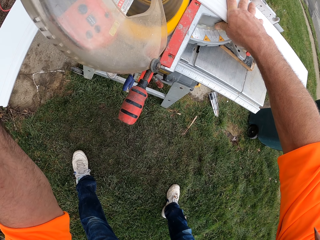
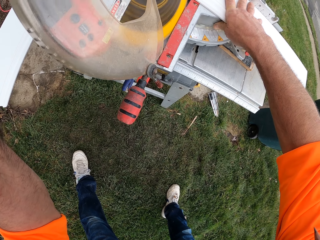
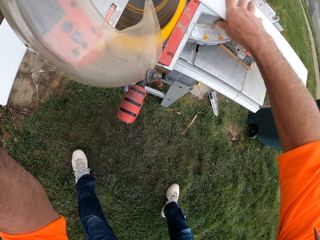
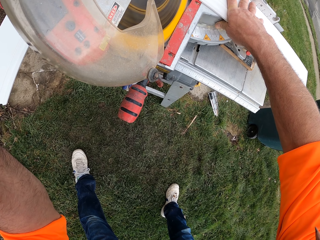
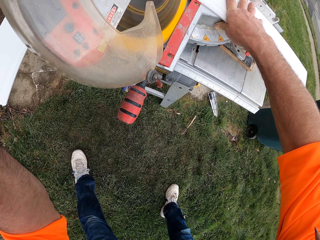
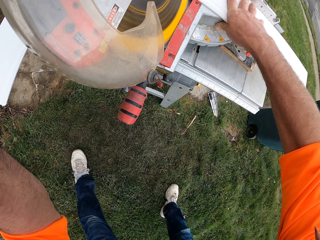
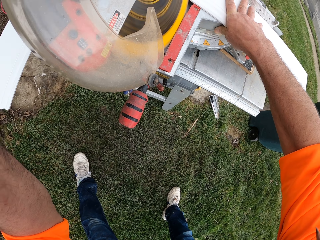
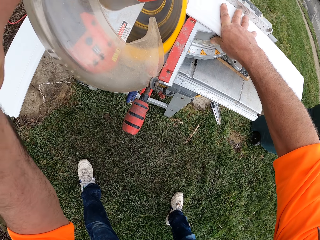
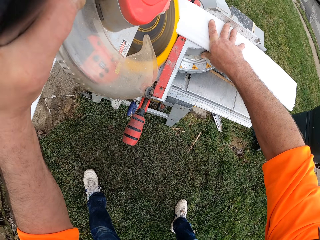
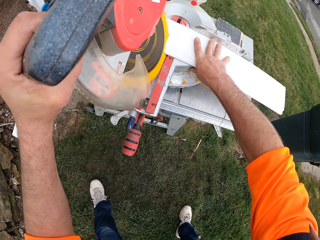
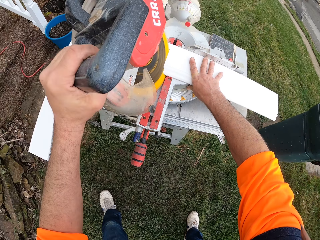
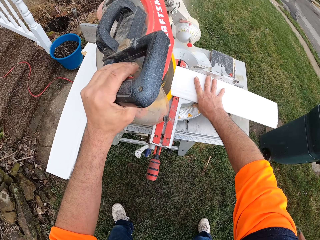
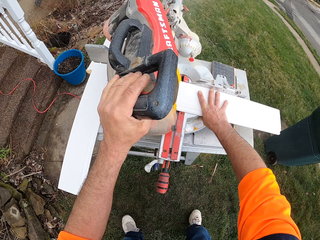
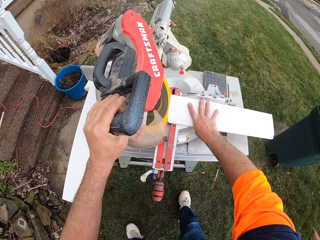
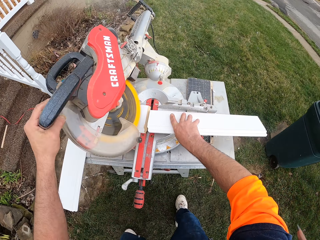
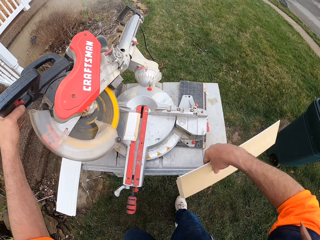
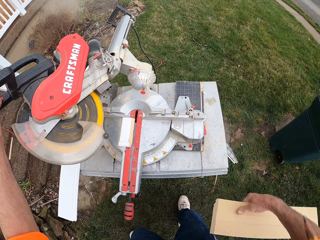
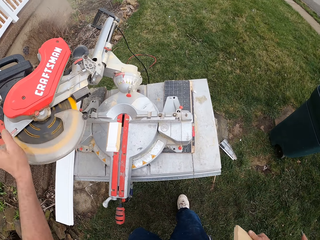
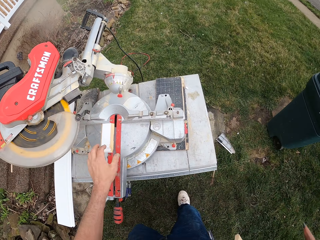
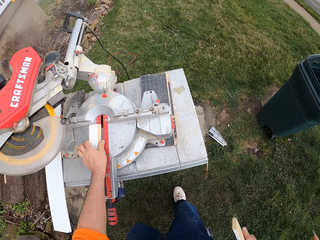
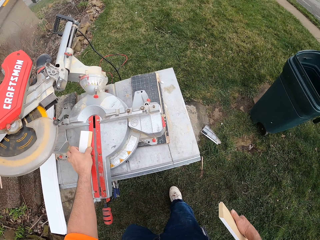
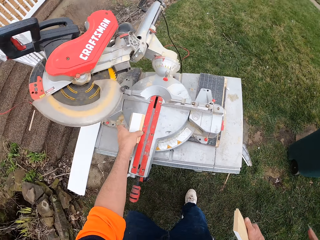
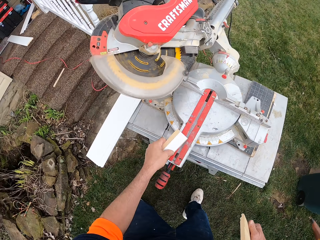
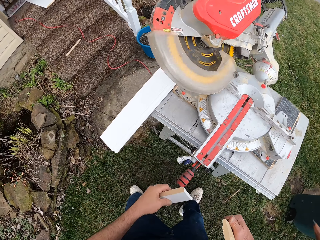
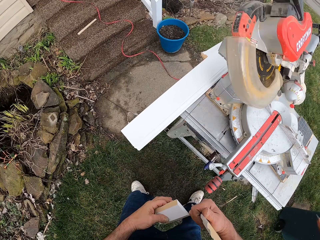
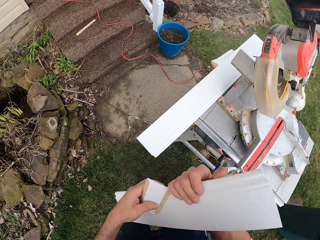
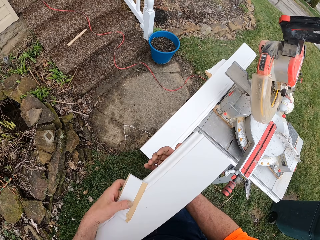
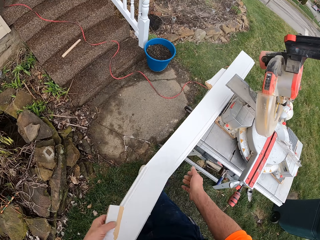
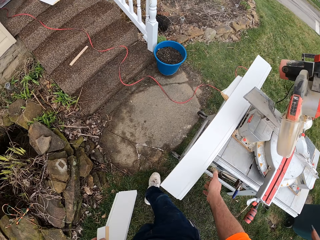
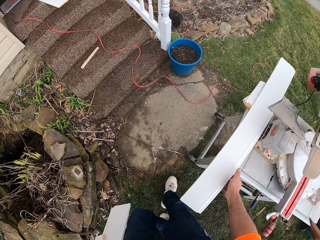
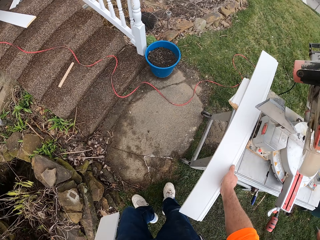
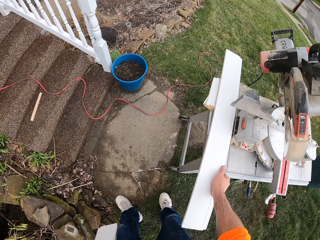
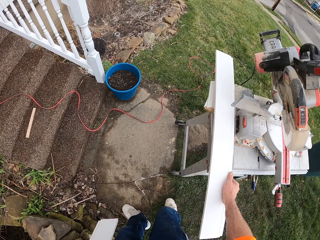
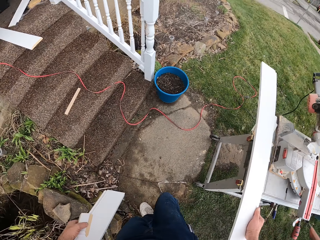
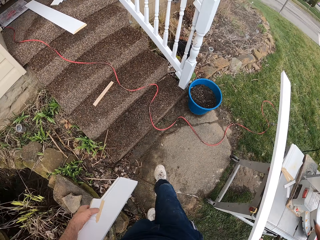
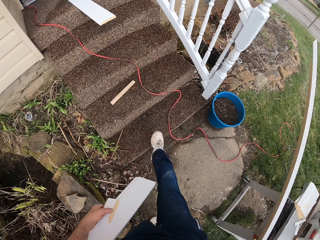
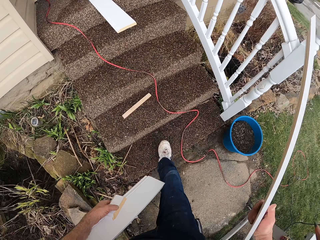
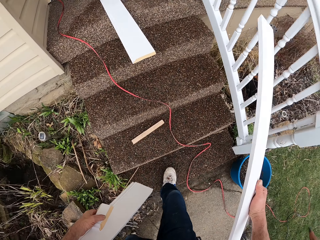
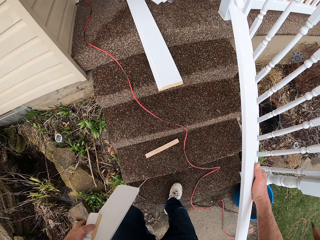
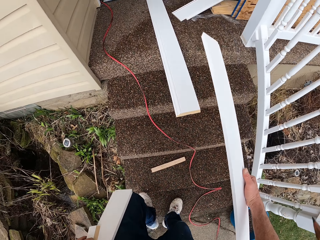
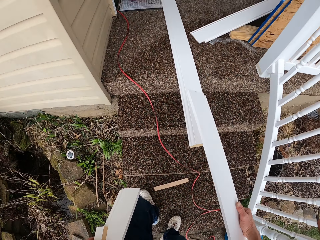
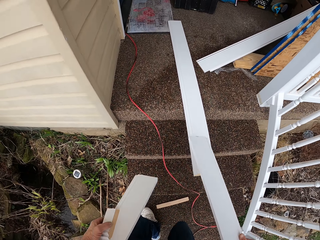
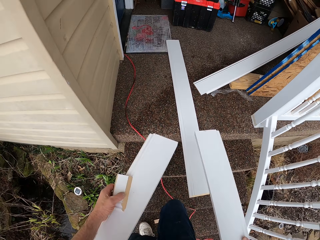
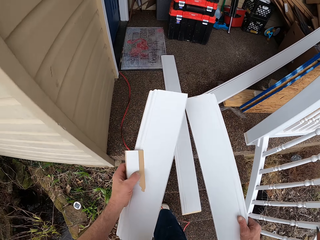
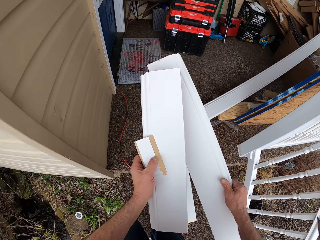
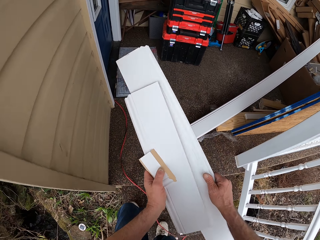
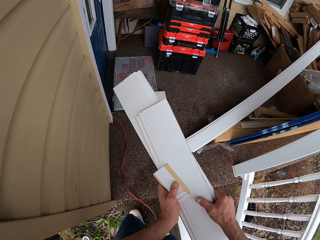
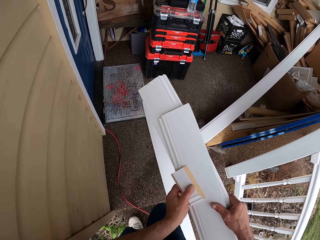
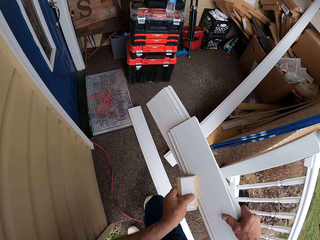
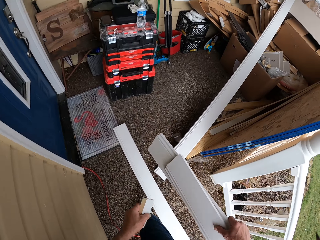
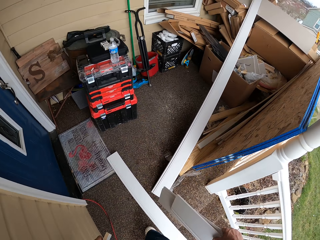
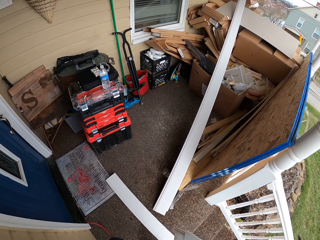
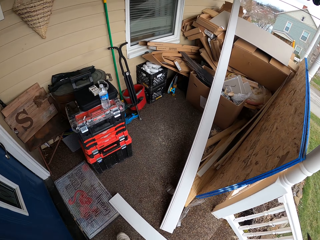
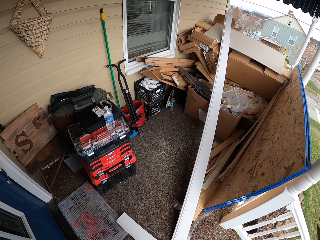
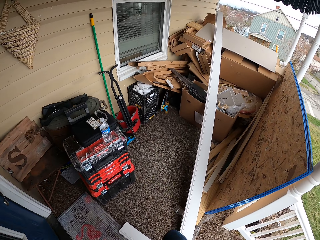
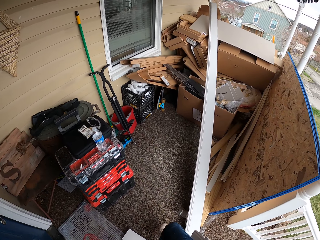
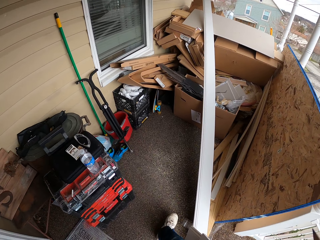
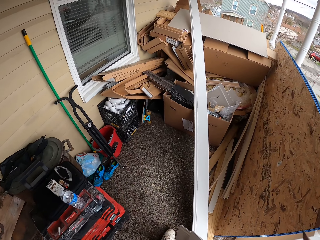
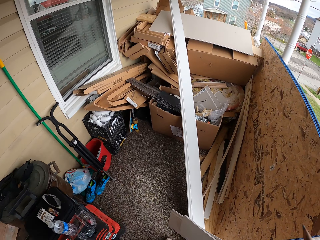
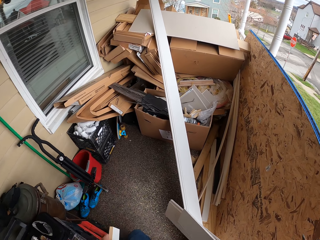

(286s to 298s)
The camera wearer removes the wood from the cutting machine. He removes the cut piece of wood from the cutting machine. He moves the main piece of wood to his left hand. He carries a piece of wood. He picks a second piece of wood from the cutting machine table. He walks up a flight of stairs. He moves the first piece of wood to his right hand.

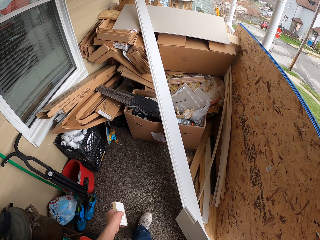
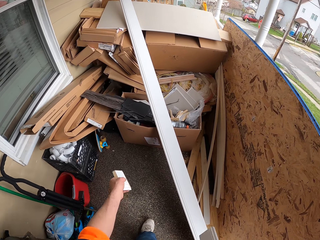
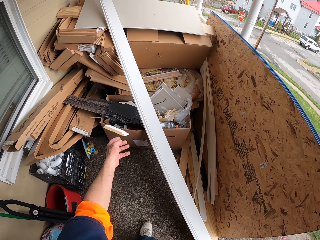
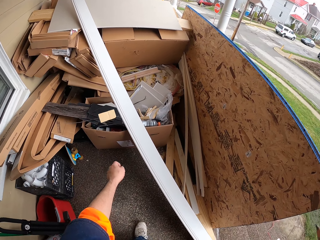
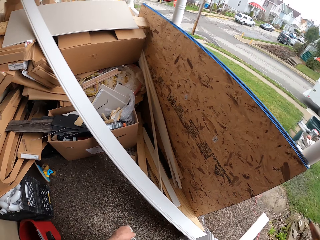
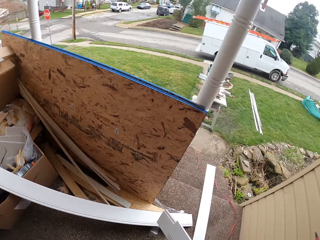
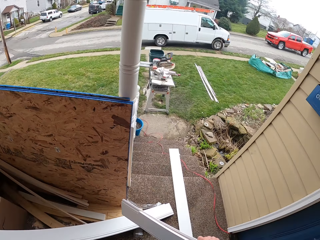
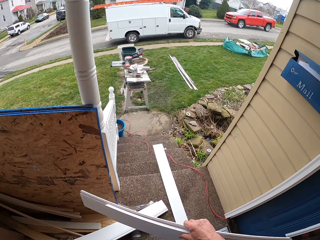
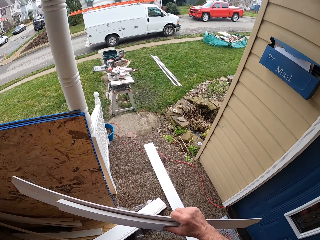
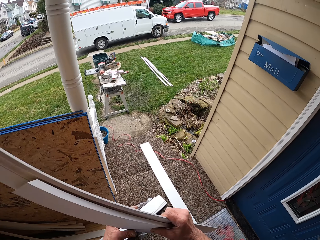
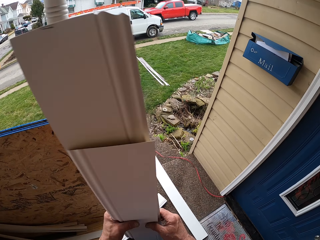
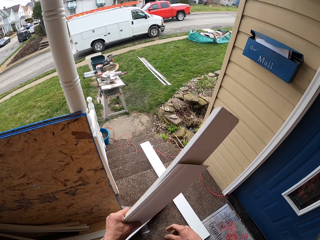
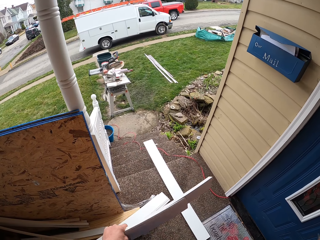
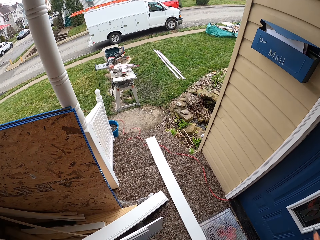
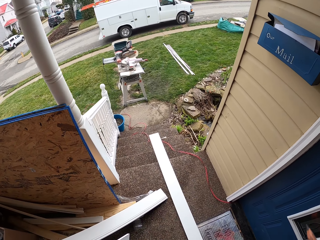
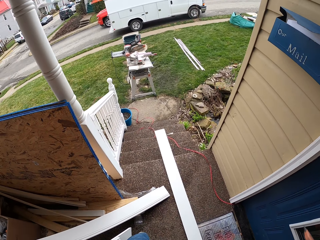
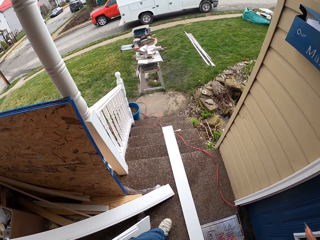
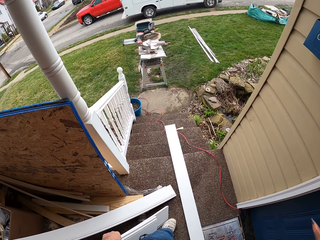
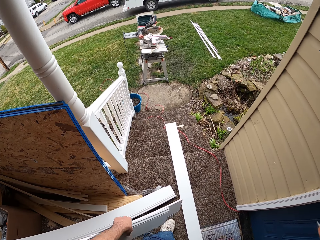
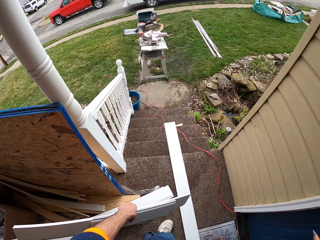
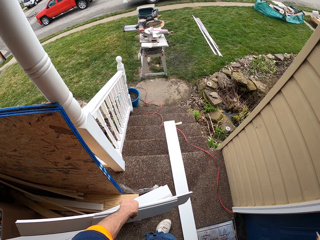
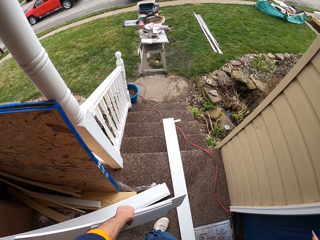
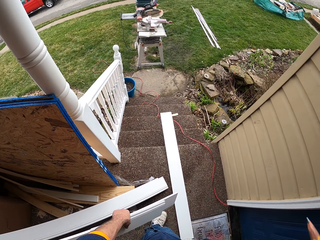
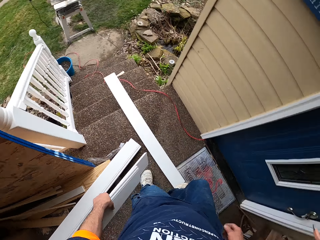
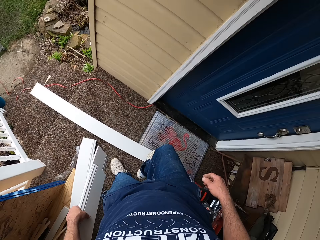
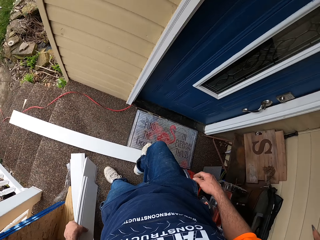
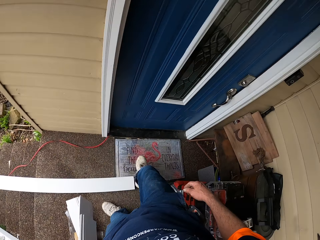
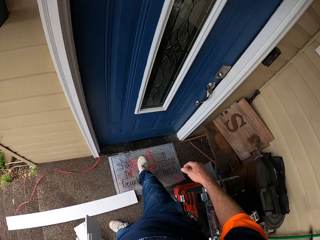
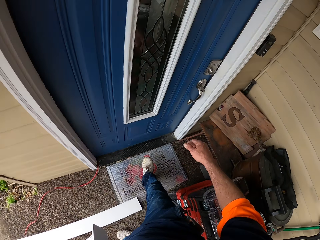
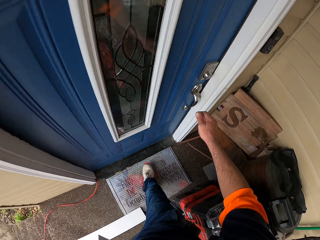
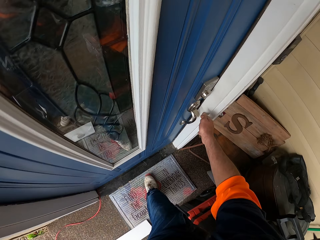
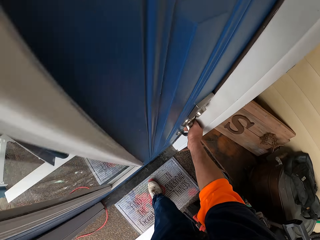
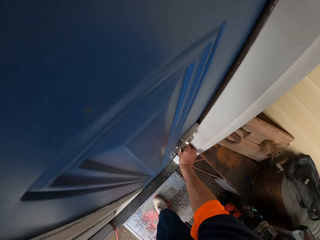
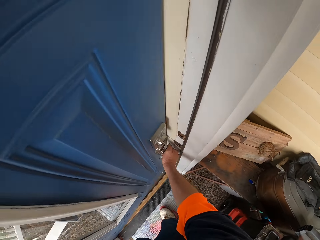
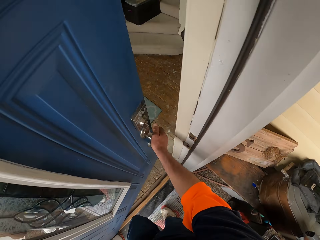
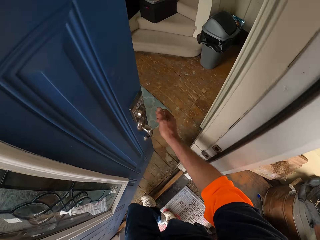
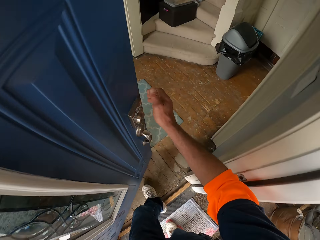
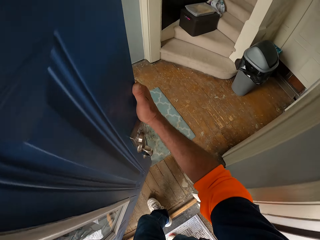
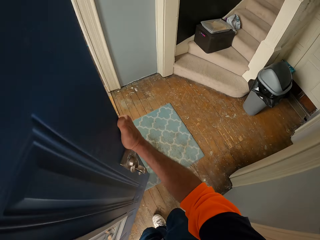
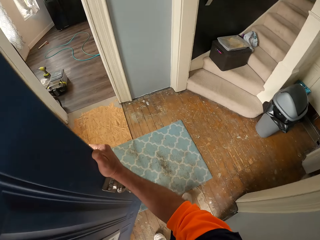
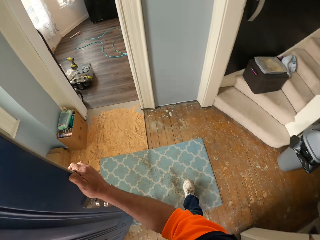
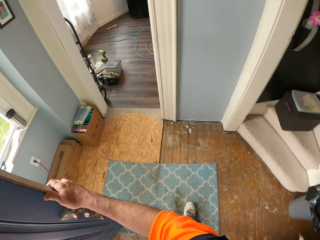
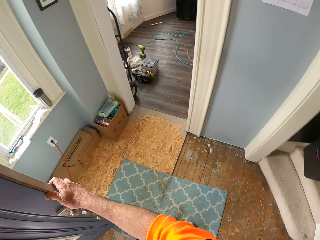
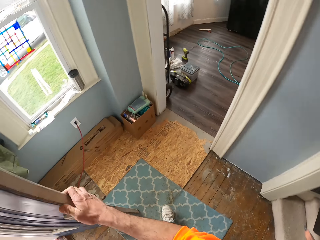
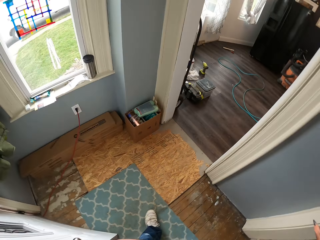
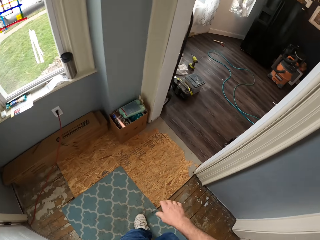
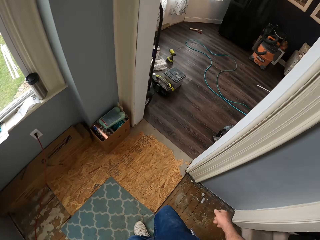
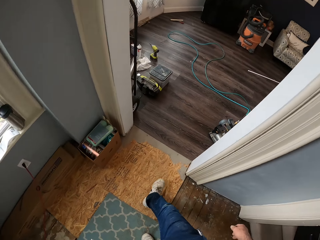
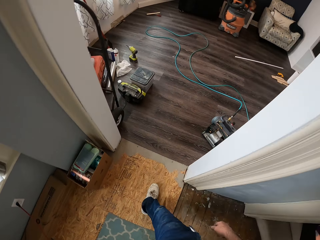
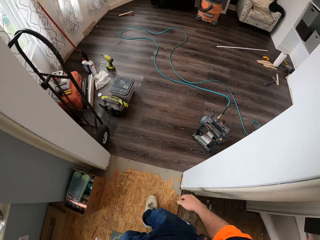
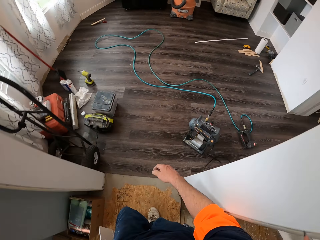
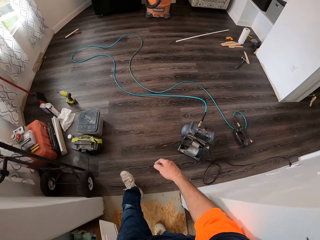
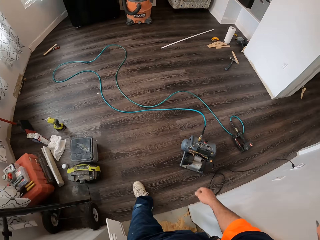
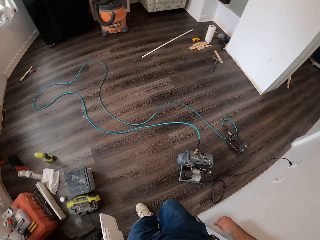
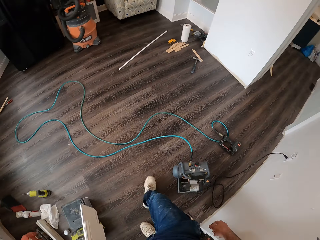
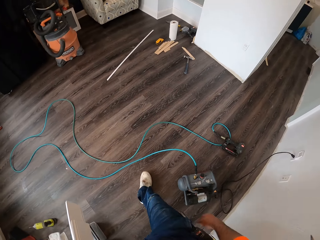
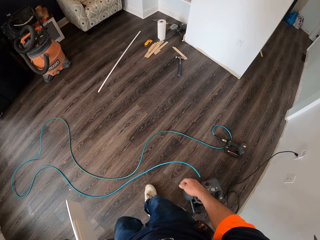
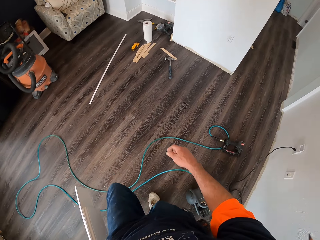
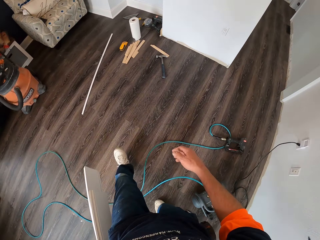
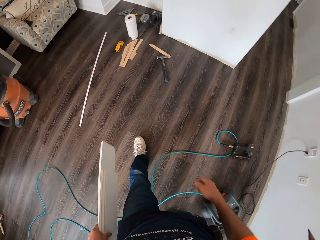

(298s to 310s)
The camera wearer throws the cut piece of wood into a carton. He looks to the right and moves the pieces of wood to his left hand. He opens a door. He walks into a house.
